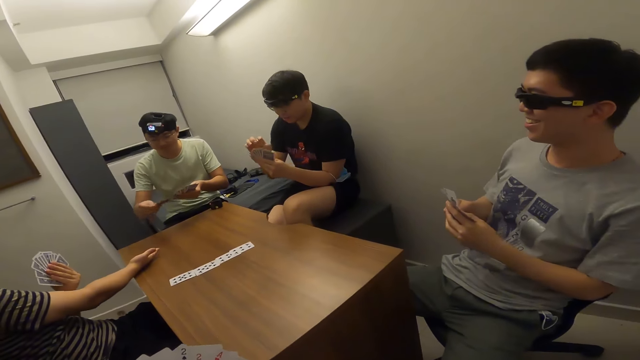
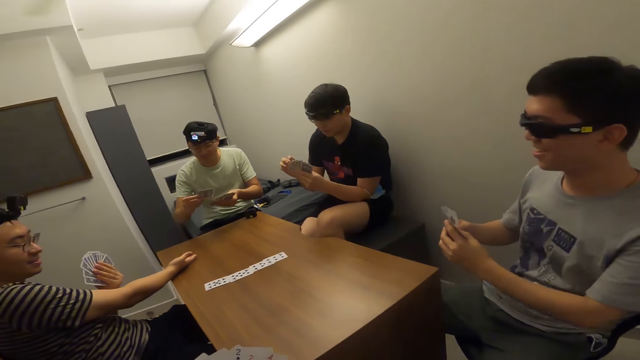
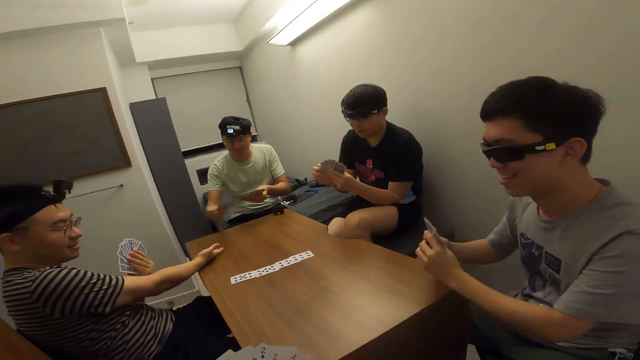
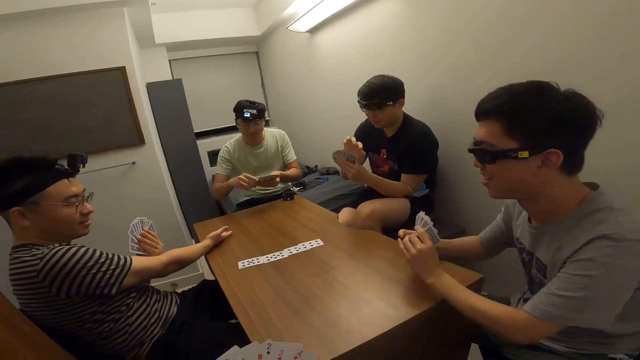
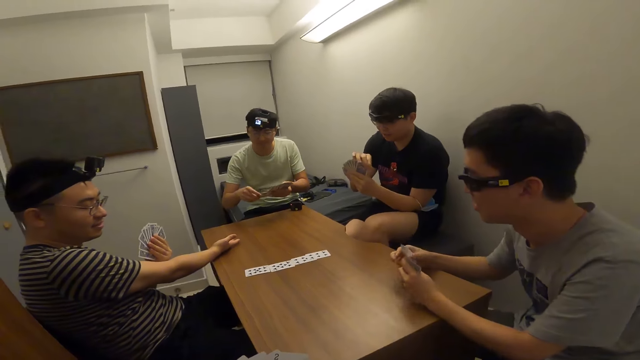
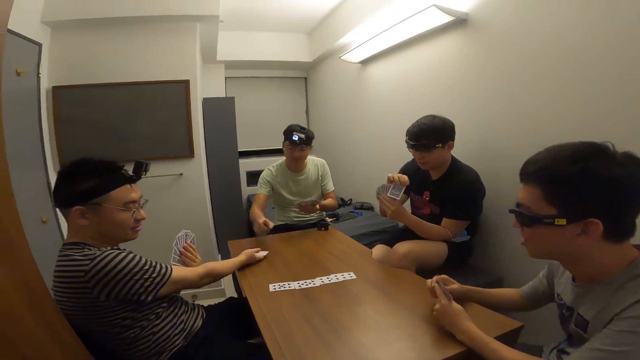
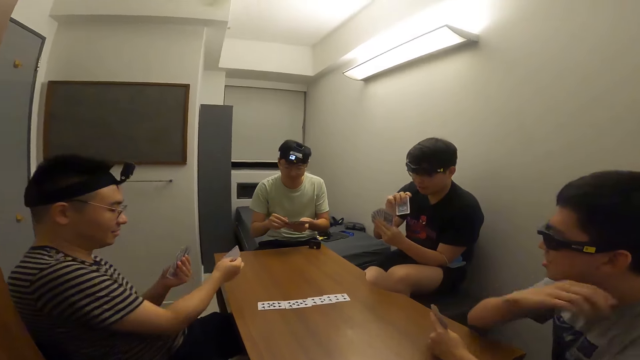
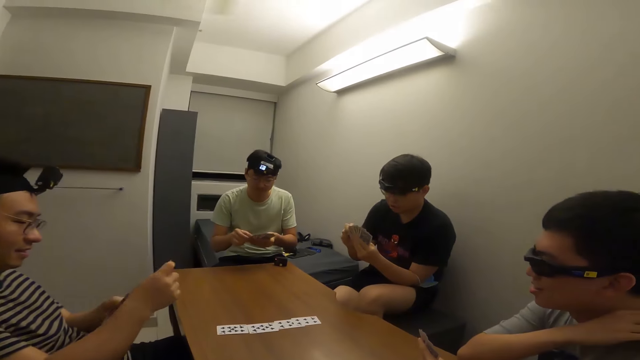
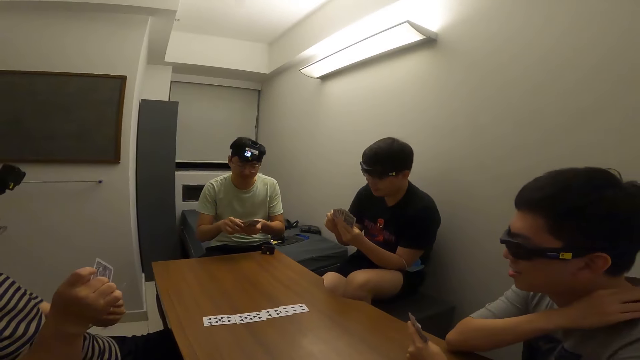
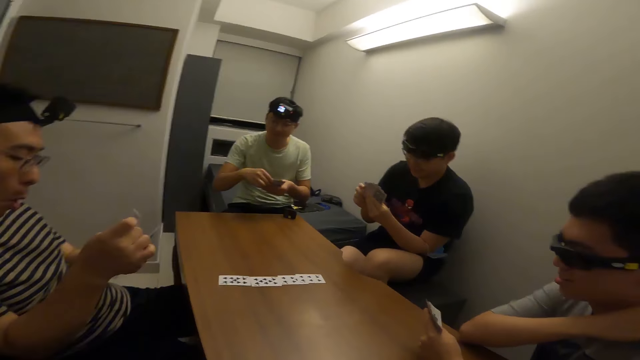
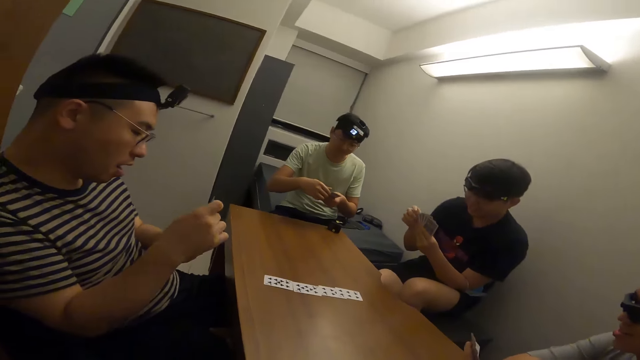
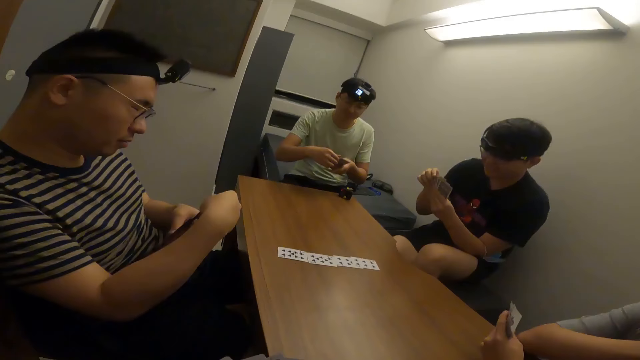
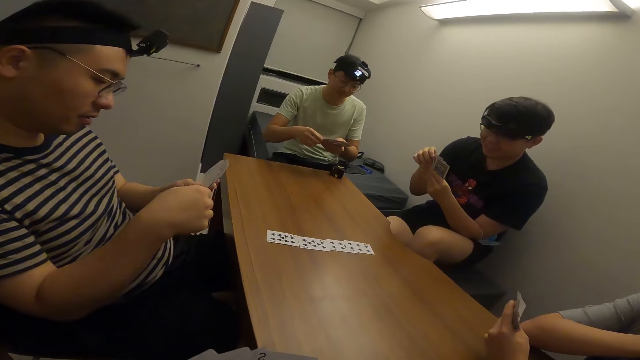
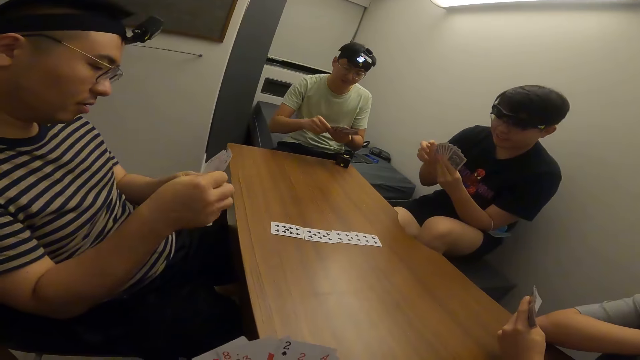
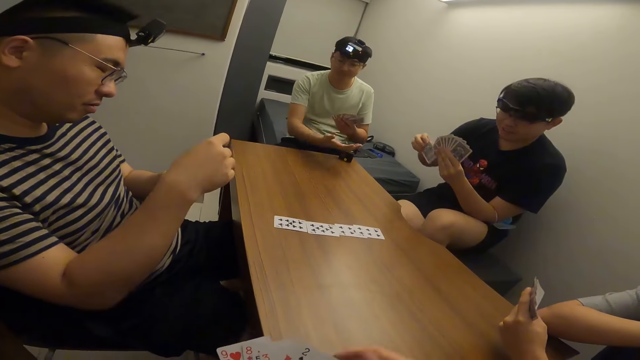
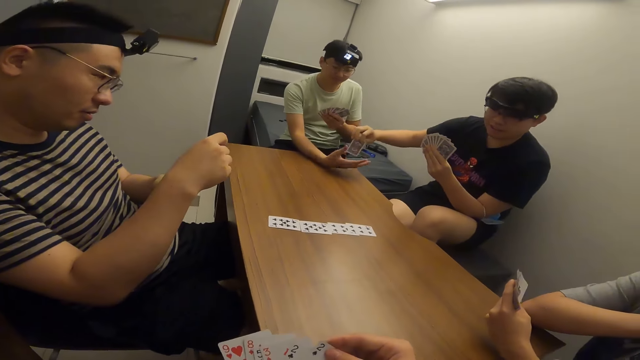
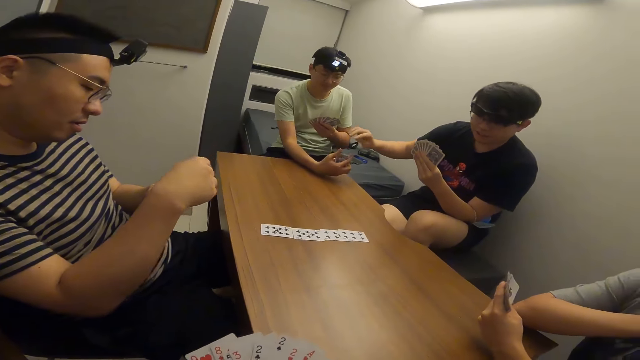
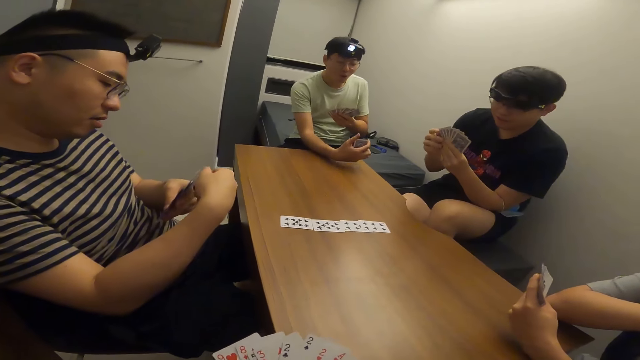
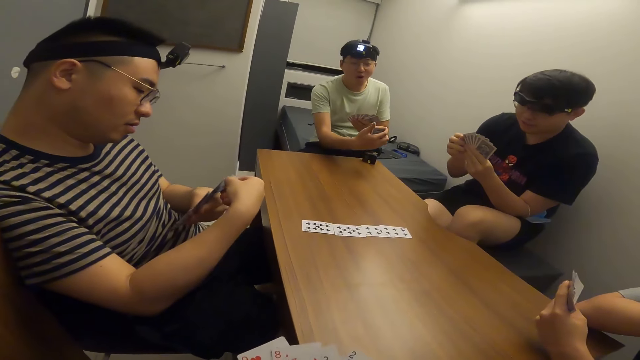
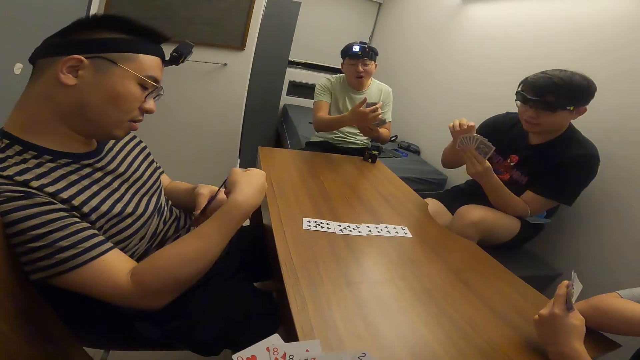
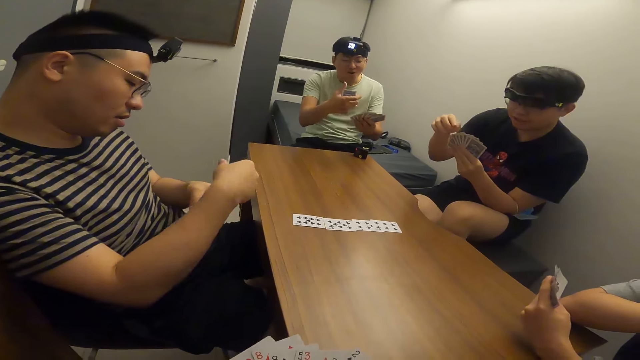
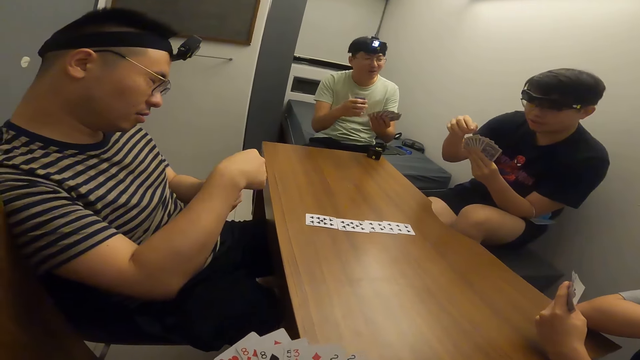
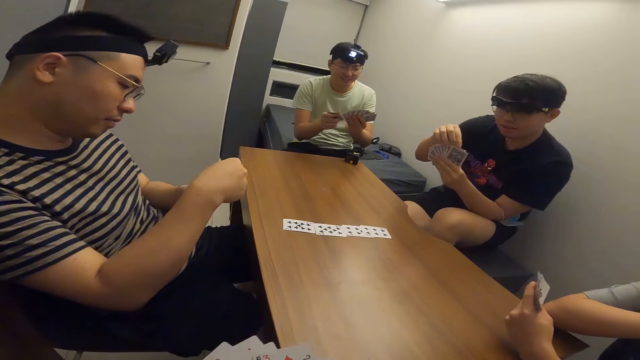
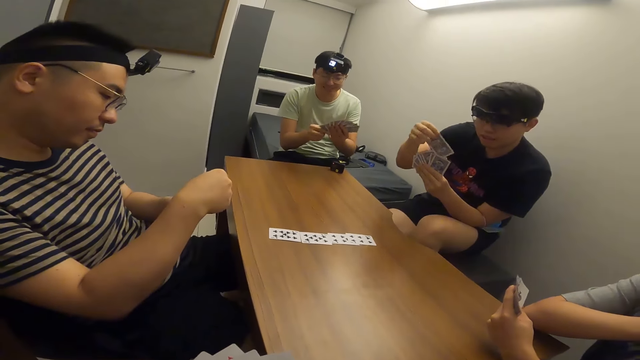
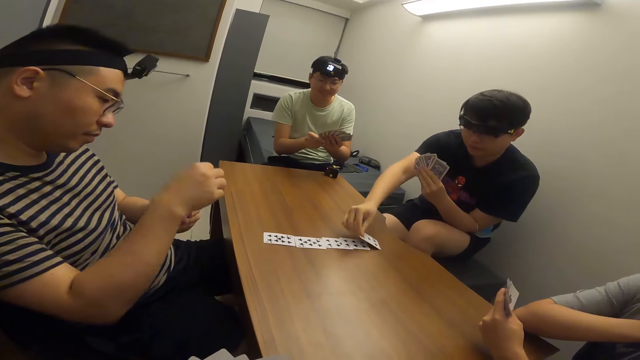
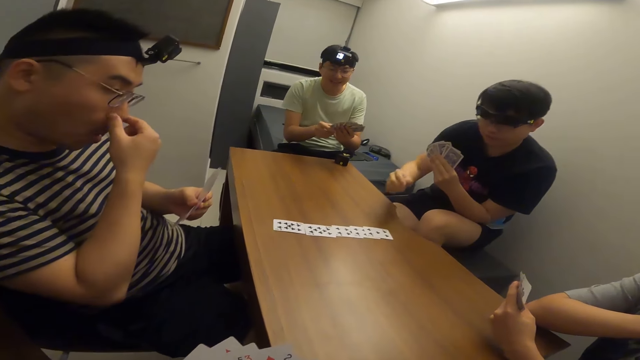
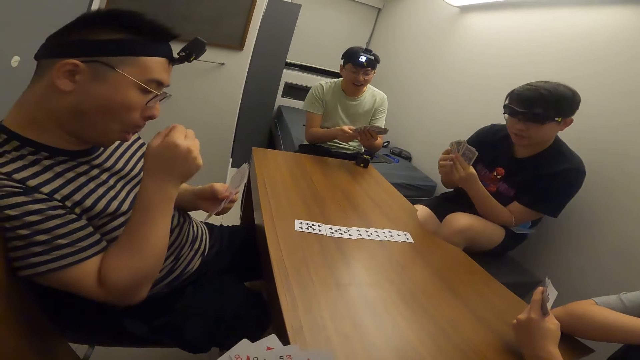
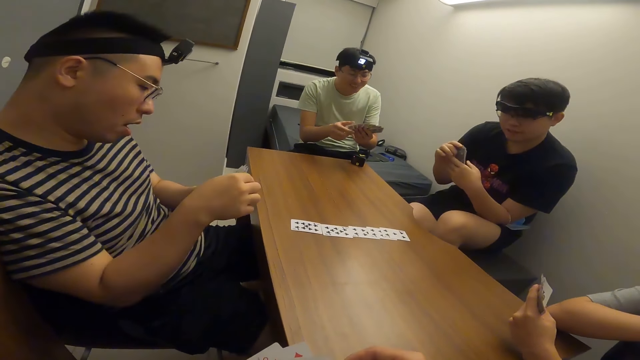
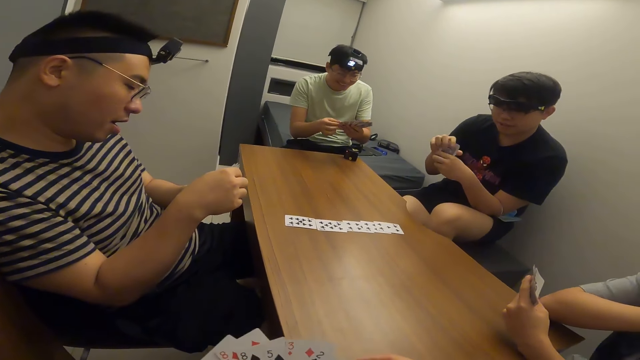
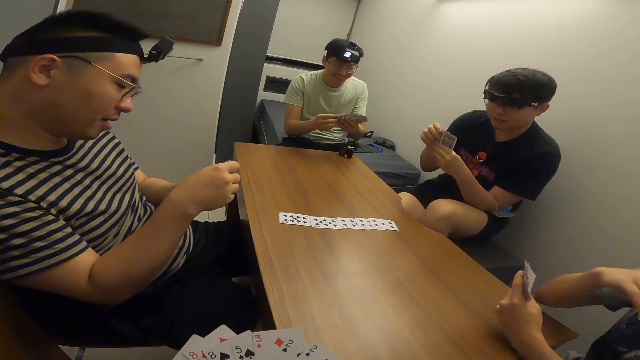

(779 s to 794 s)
A player passes a card to another player with his right hand. A third player passes a card to the first player with his right hand. The third player places a card on the table with his right hand.

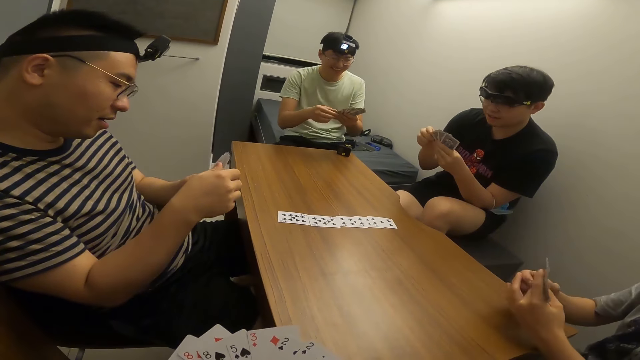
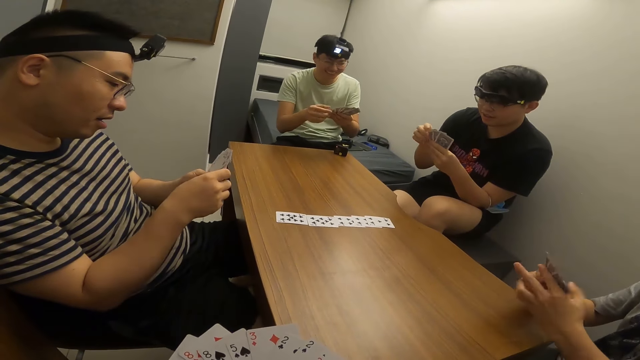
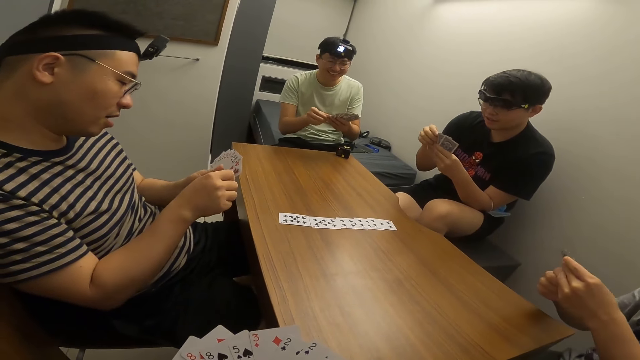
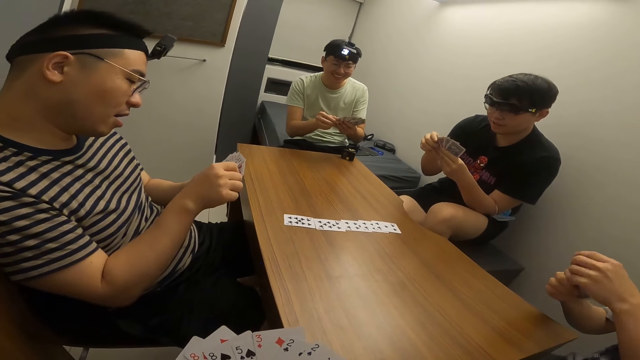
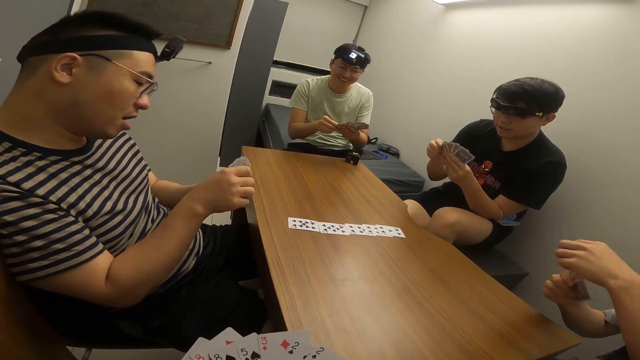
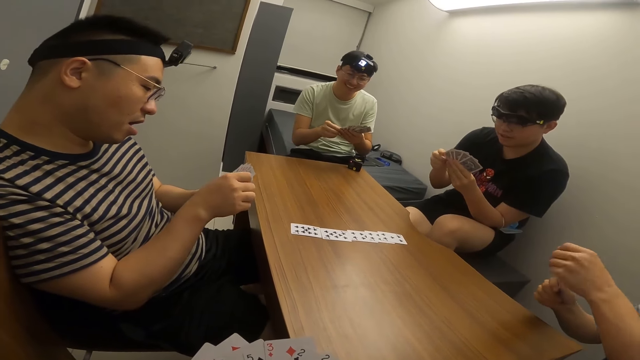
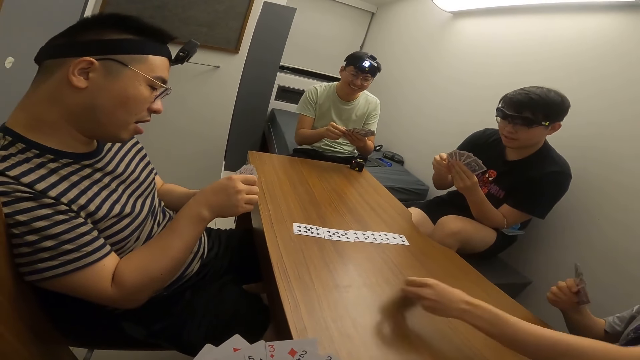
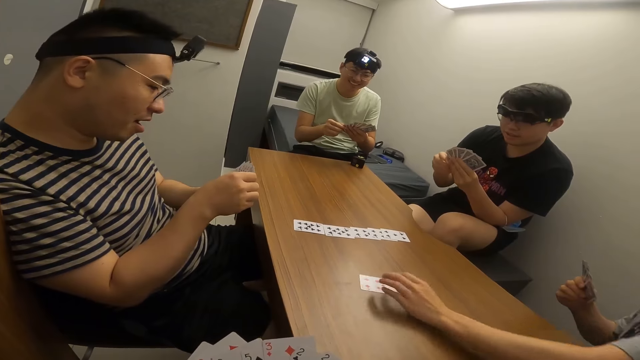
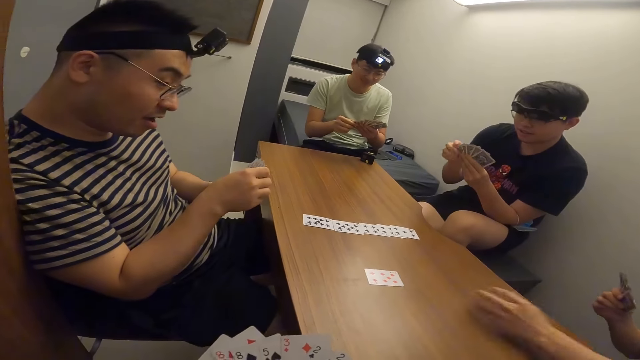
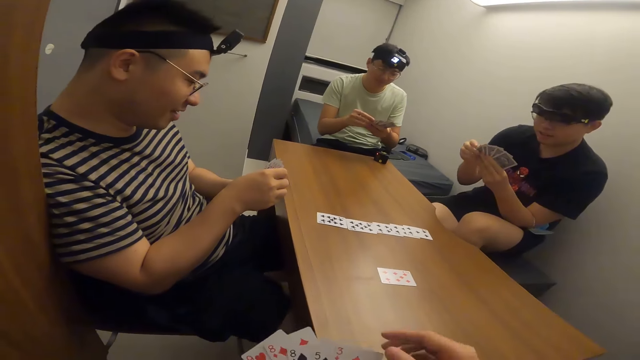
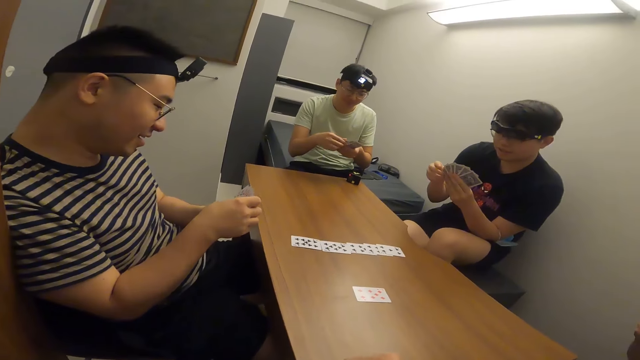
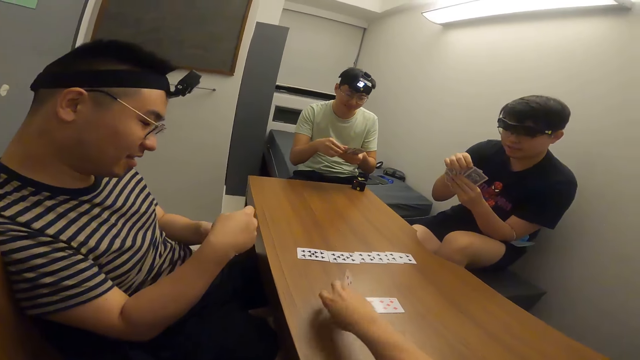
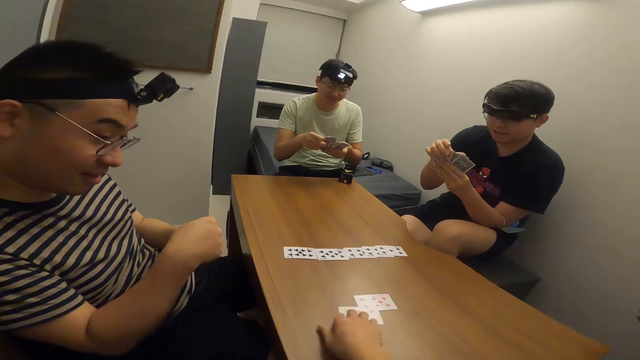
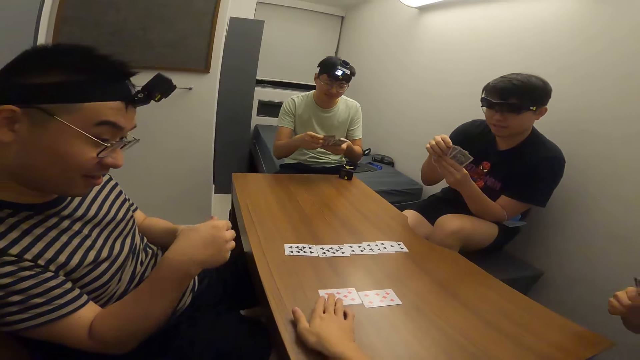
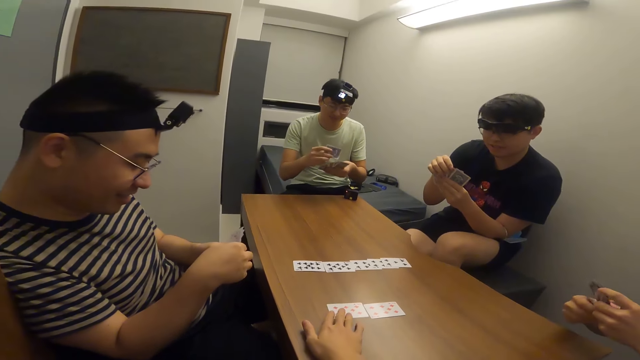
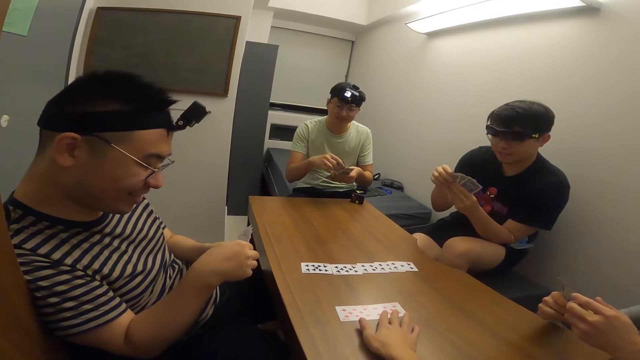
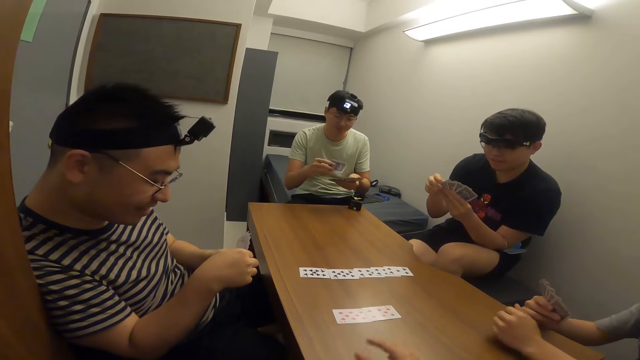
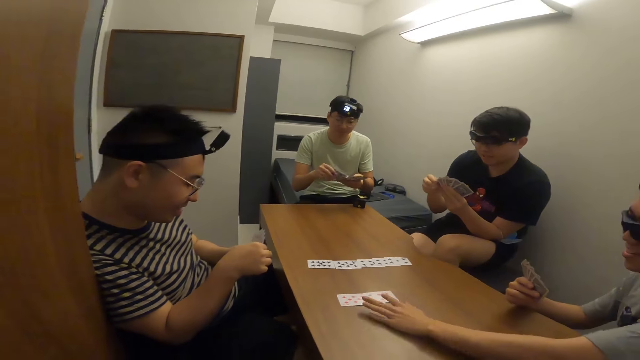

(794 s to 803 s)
A player places a card on the table with his right hand. The camera wearer places a card on the table with his right hand.
